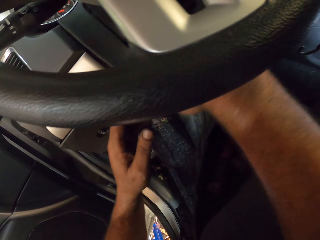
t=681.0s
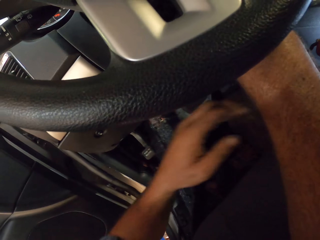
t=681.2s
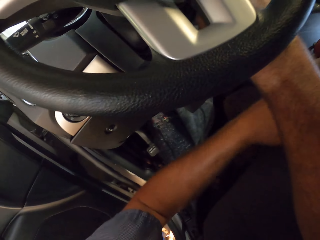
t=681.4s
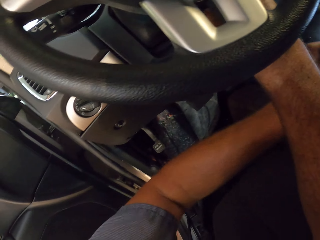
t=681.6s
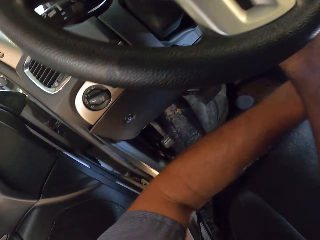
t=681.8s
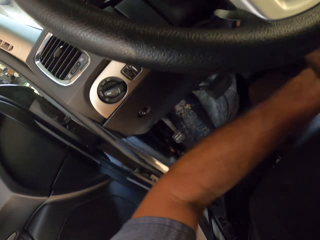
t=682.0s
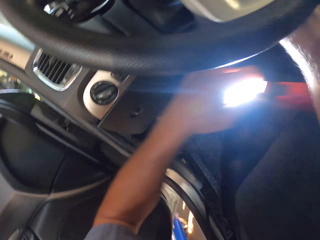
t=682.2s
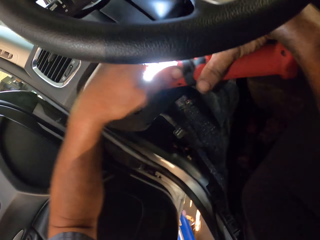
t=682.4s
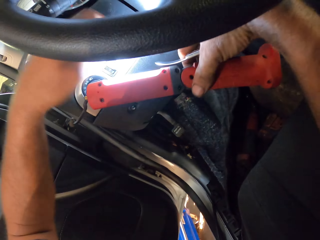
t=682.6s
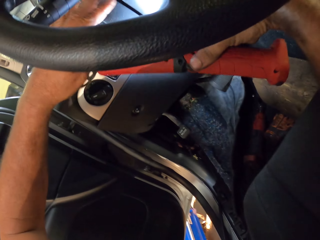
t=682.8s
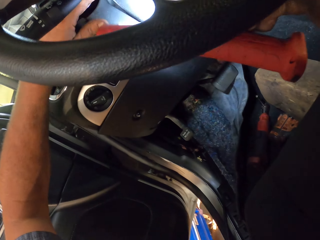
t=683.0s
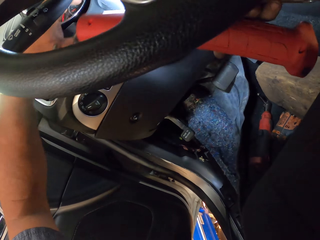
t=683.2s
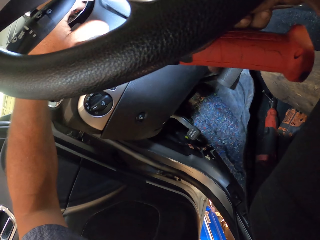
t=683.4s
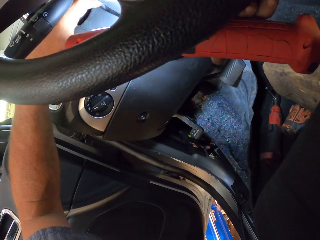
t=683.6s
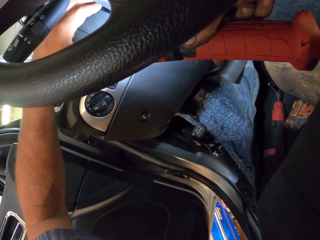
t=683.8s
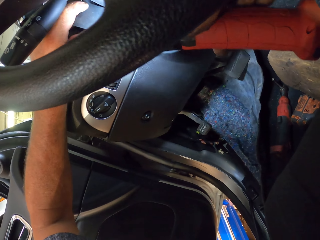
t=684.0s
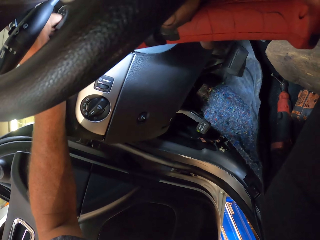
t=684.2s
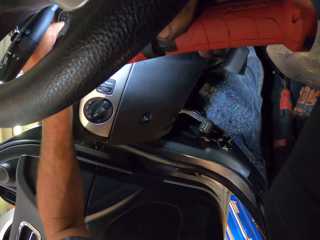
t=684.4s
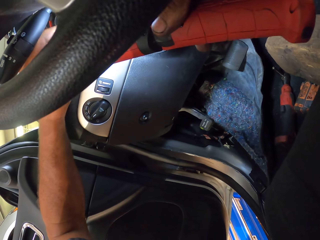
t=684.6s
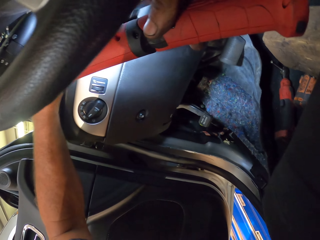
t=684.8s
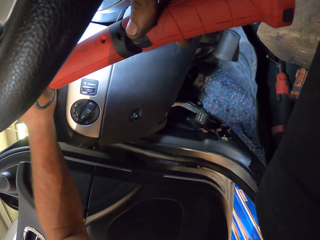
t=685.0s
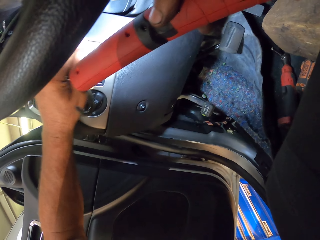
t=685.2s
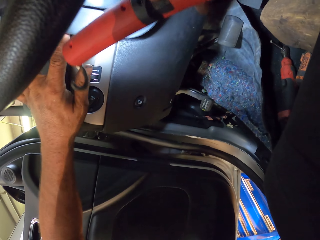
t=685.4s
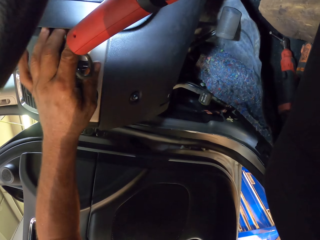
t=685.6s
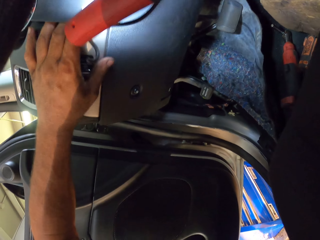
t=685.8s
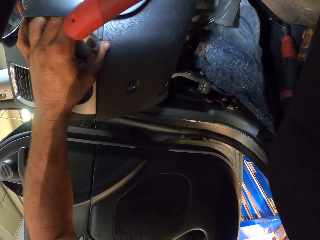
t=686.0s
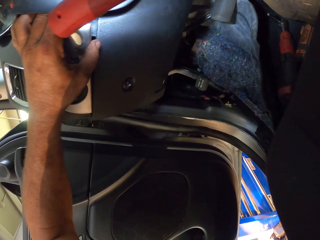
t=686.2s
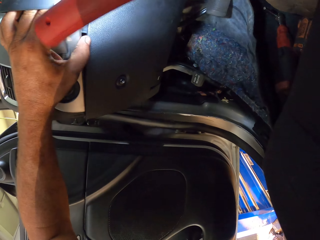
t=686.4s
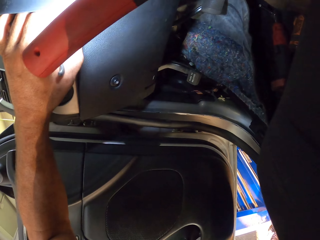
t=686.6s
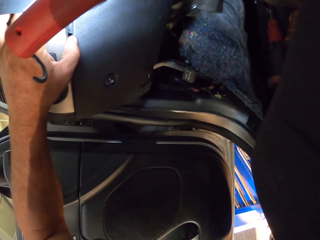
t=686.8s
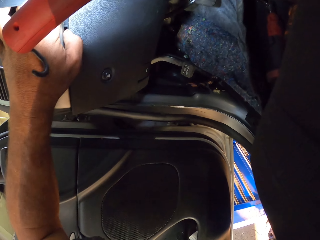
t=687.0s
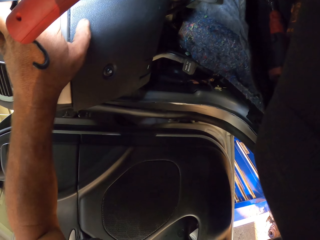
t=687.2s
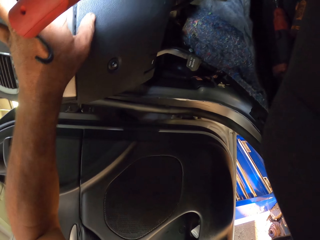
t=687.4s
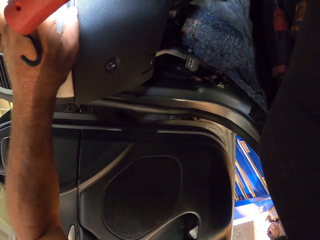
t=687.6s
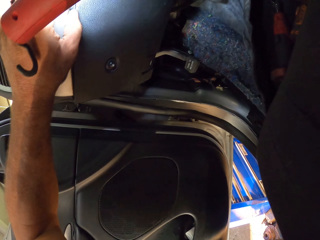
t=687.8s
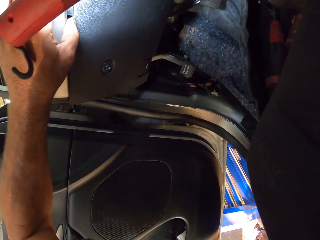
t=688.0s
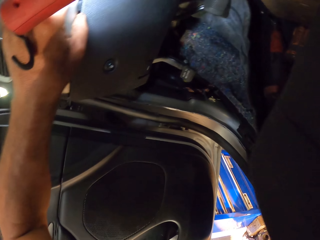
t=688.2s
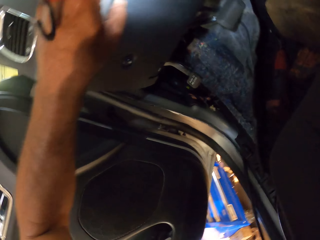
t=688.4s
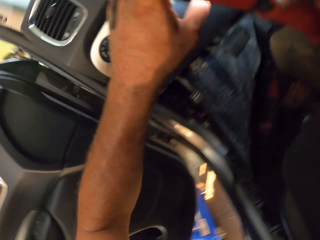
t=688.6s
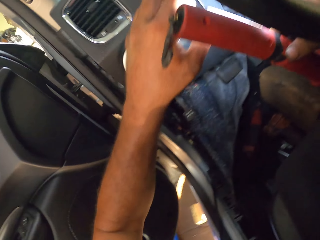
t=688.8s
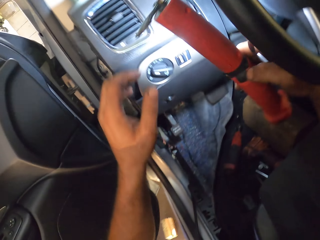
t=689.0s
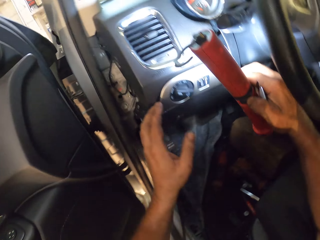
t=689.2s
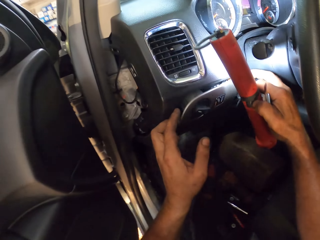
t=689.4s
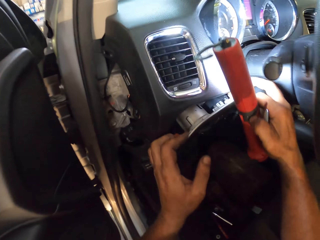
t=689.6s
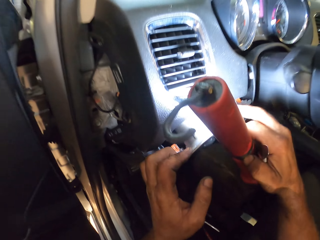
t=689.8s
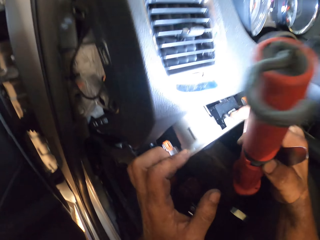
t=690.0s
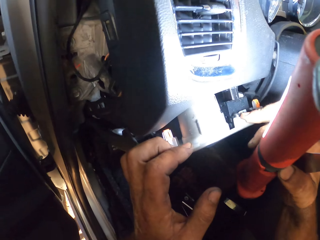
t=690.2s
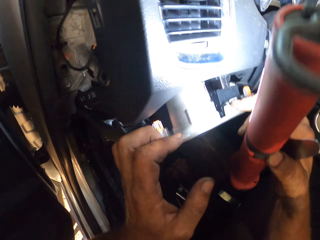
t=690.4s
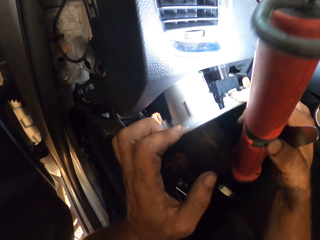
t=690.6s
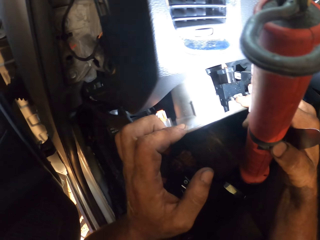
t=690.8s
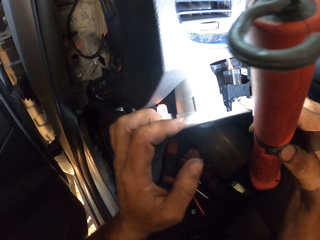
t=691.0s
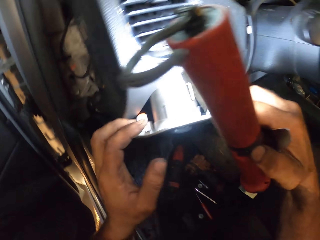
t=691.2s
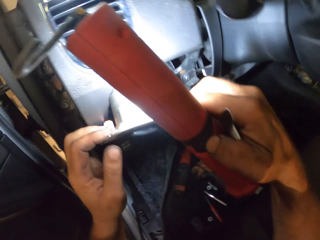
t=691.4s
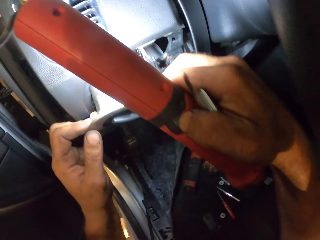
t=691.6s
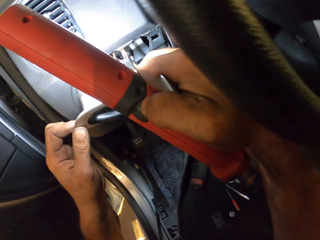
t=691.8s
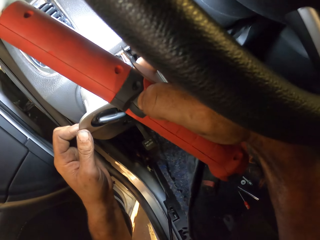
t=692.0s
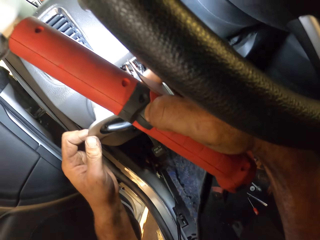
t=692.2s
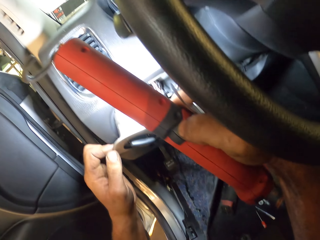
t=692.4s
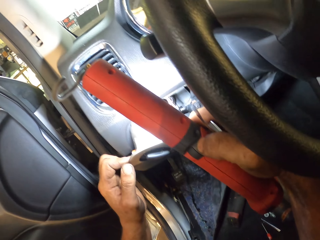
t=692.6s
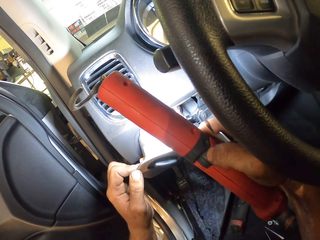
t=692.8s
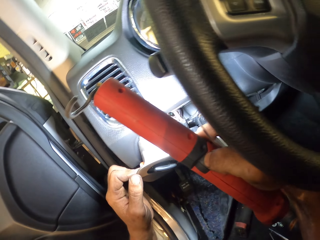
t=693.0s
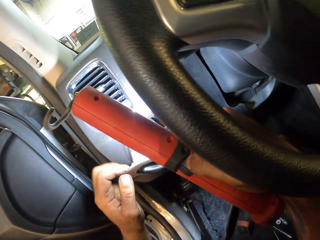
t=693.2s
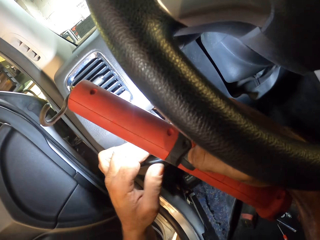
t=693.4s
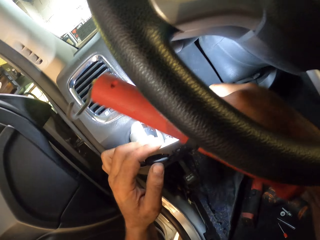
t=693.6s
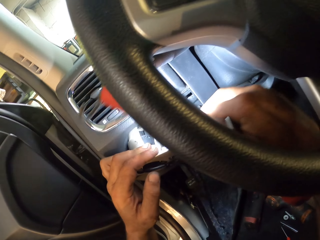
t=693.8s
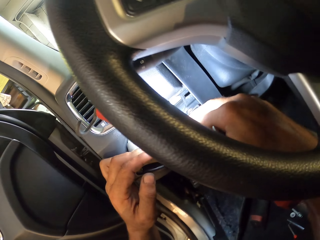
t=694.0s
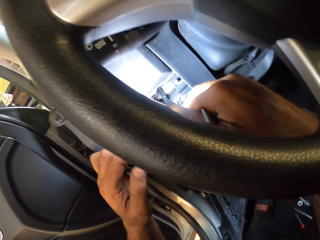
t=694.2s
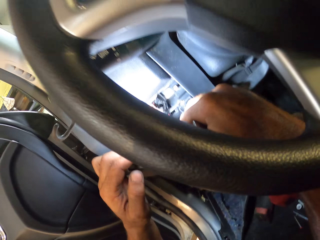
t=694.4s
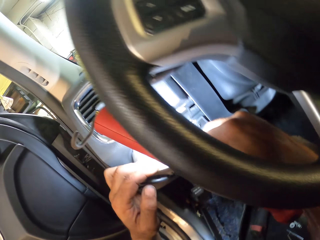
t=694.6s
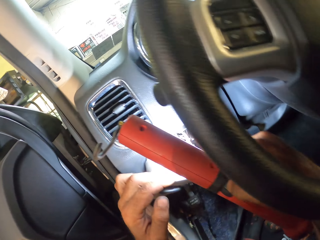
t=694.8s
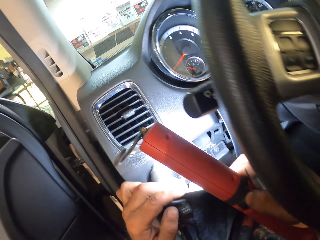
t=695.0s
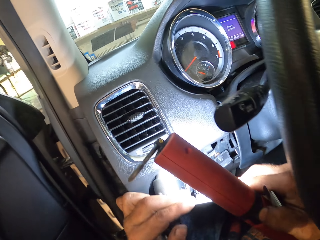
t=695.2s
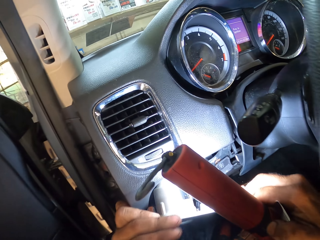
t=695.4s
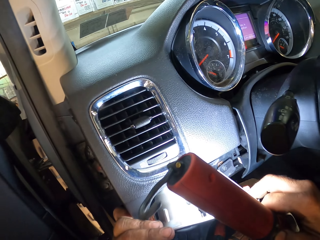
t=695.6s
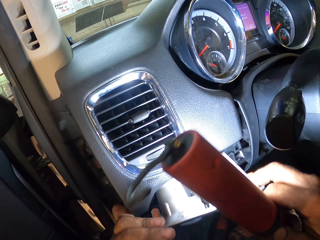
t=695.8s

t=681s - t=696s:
The camera wearer picks up the torch with the left hand. They hold the torch. They hold the torch with the other hand. They look at the dashboard. They touch the dashboard. They look inside the dashboard. They pull the head unit. They look at the head unit.

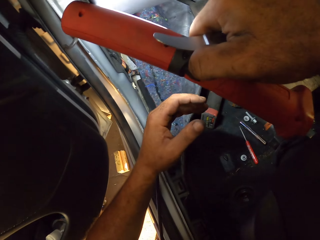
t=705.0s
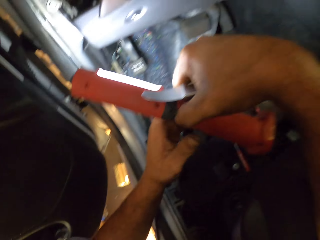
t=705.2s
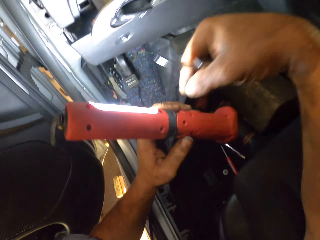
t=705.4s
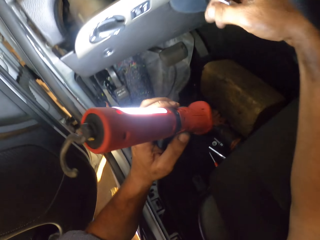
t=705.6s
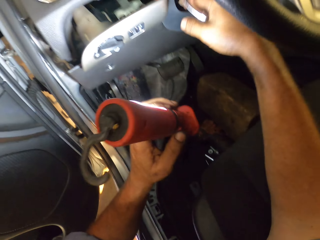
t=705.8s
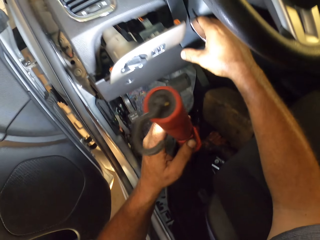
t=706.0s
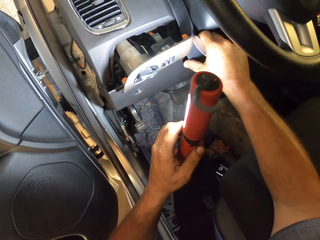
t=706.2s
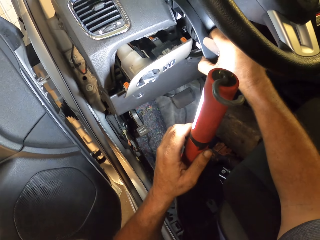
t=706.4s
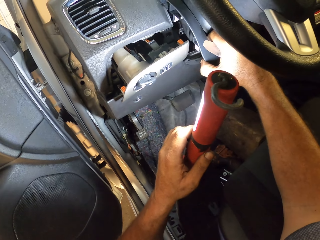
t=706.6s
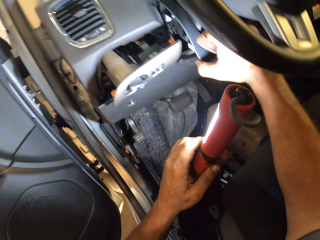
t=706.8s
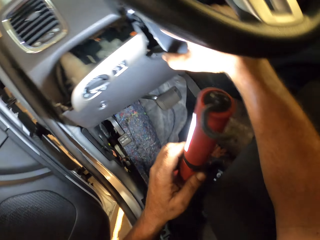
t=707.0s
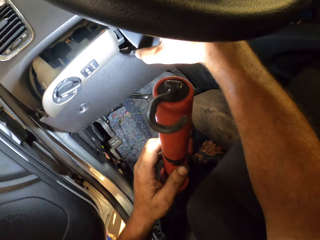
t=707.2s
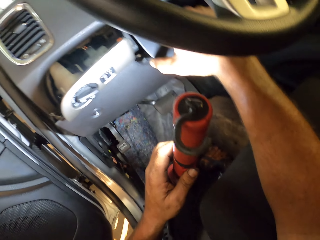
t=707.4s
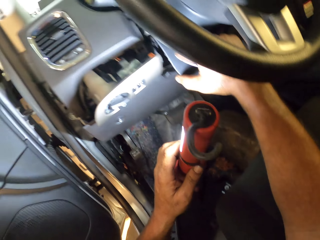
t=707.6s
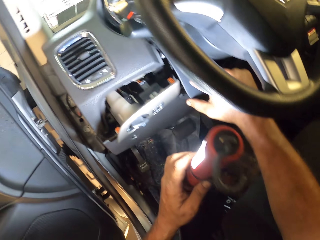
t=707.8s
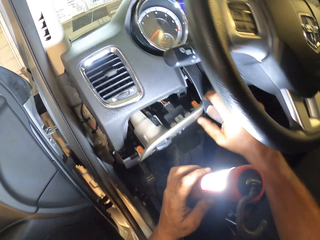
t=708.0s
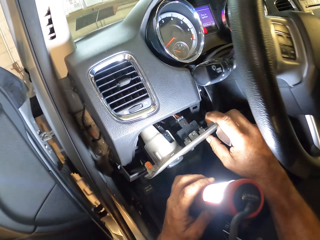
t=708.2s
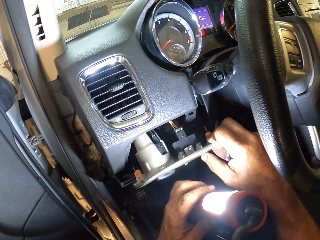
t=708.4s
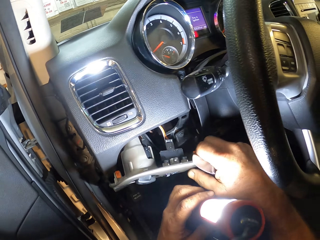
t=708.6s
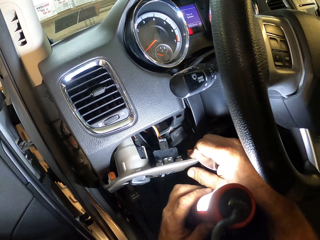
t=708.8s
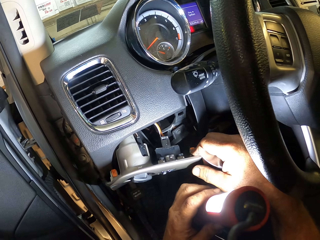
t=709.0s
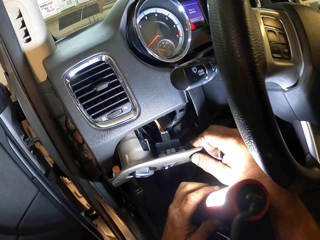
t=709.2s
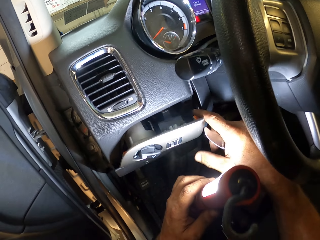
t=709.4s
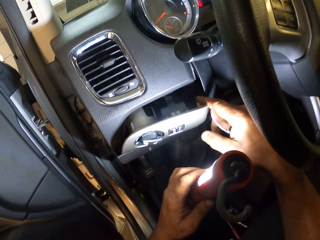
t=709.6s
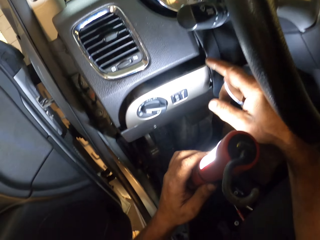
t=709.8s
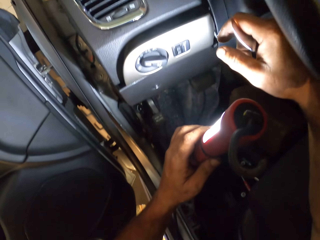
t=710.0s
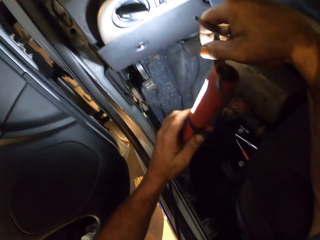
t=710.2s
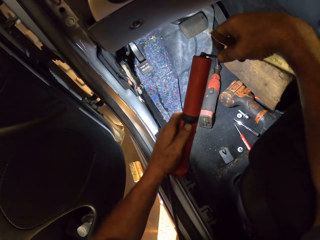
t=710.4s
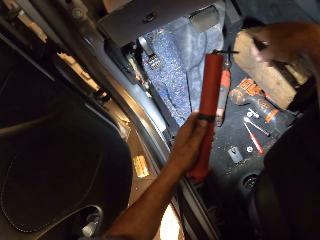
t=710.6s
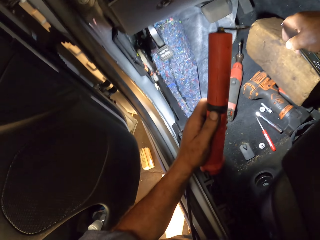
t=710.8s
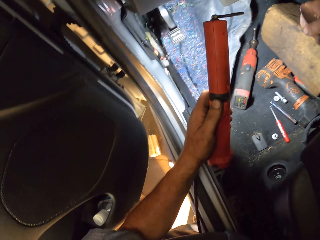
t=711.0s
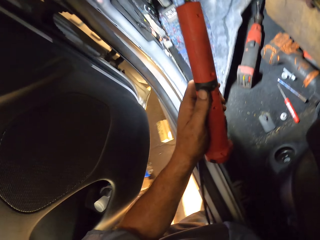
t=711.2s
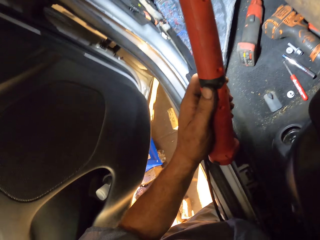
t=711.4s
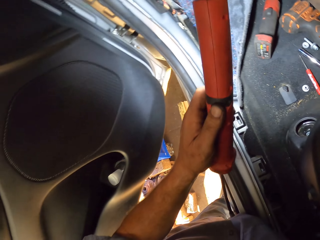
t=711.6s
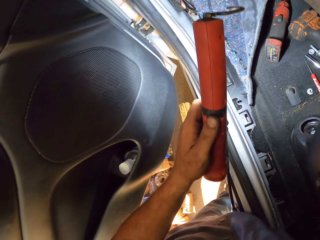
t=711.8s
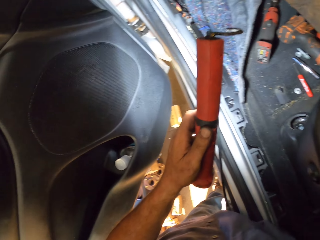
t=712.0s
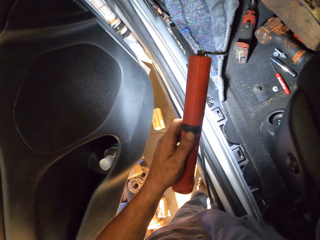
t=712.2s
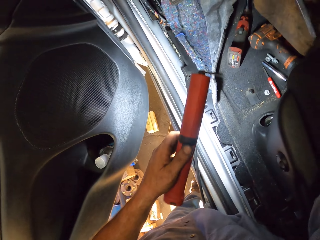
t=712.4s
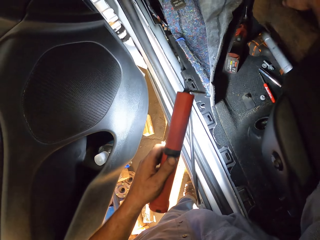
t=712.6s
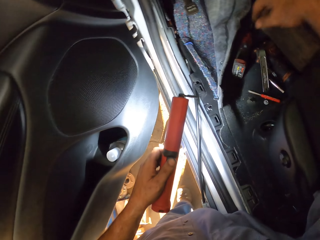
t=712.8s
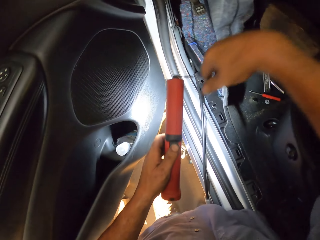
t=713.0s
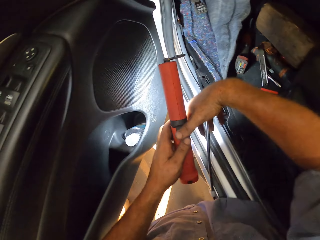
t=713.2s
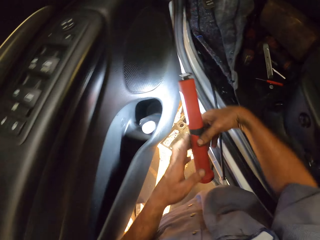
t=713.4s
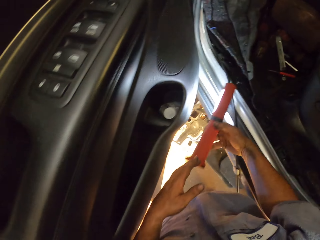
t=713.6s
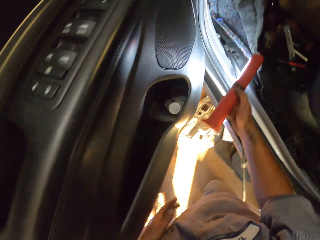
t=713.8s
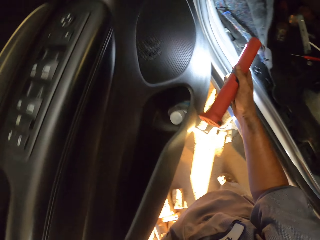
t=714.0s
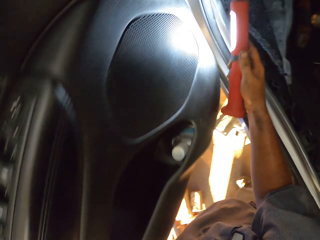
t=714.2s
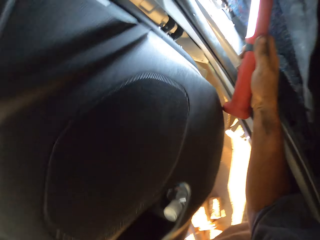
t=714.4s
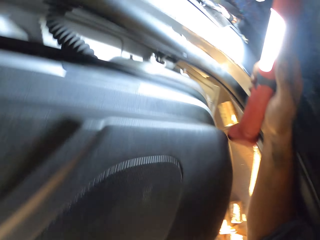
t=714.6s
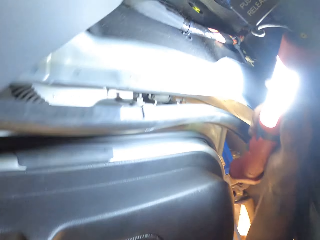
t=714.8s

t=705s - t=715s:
The camera wearer holds the torch with the other hand. They pull the dashboard cover. They look at the mat. They look at the impact wrench. They drop the metal. They hold the torch with the other hand.
